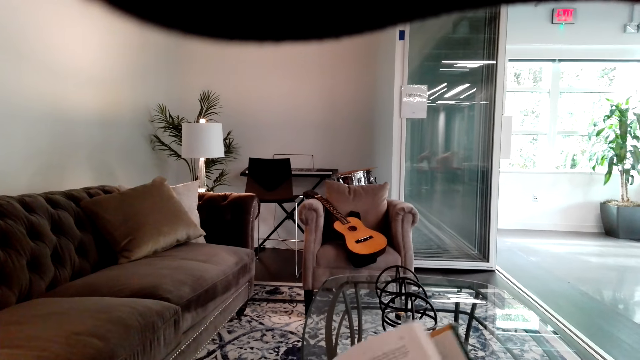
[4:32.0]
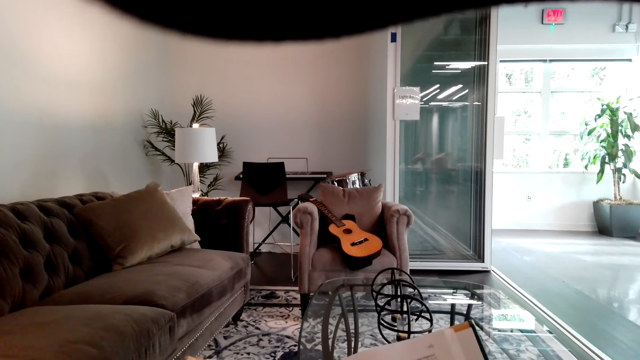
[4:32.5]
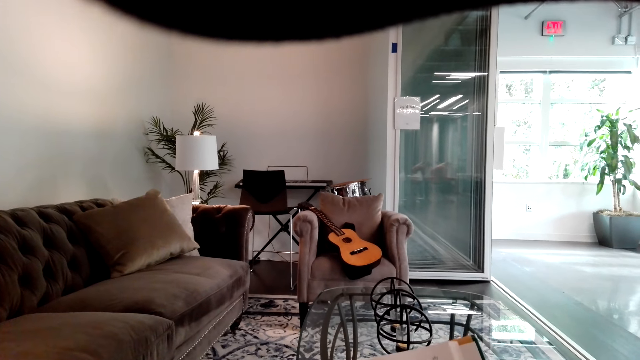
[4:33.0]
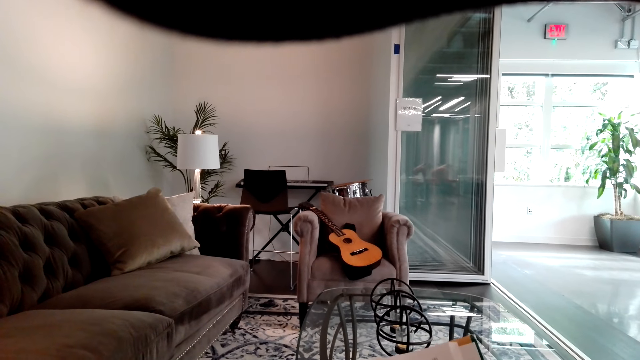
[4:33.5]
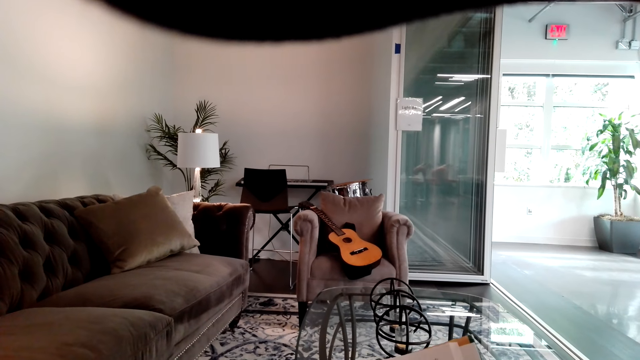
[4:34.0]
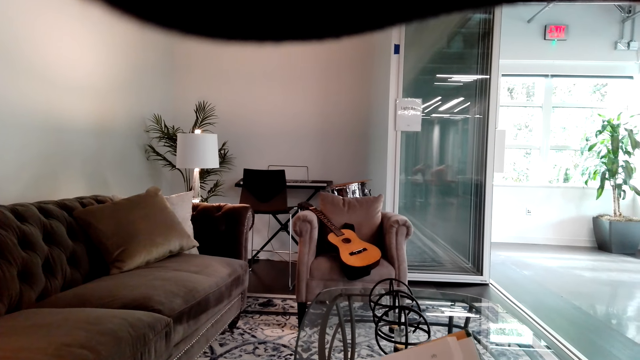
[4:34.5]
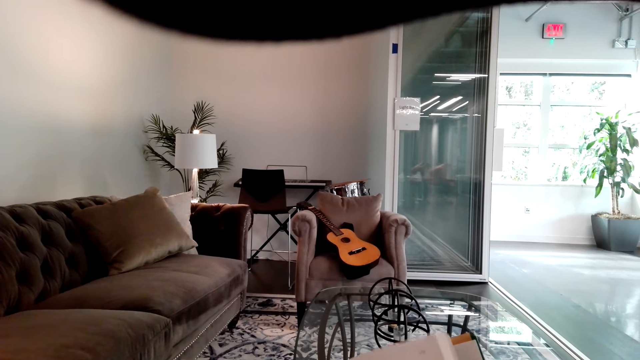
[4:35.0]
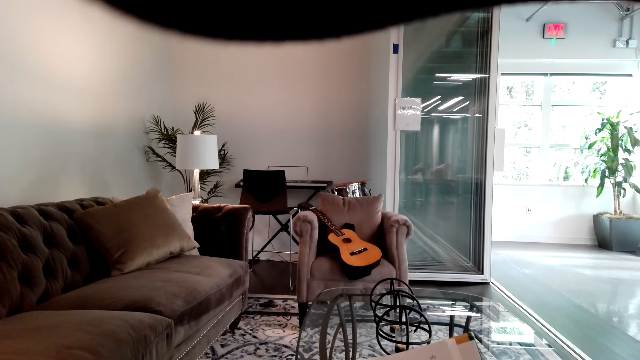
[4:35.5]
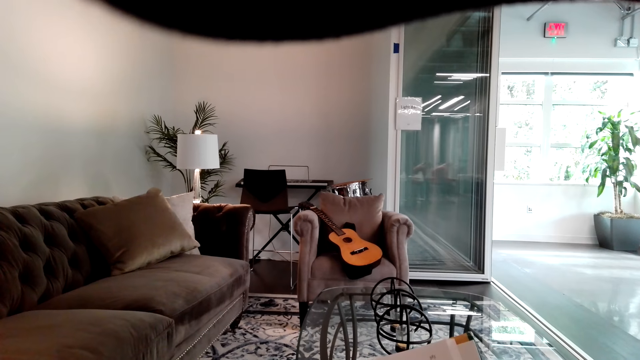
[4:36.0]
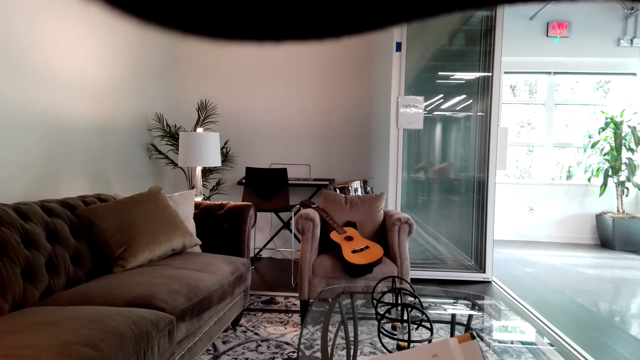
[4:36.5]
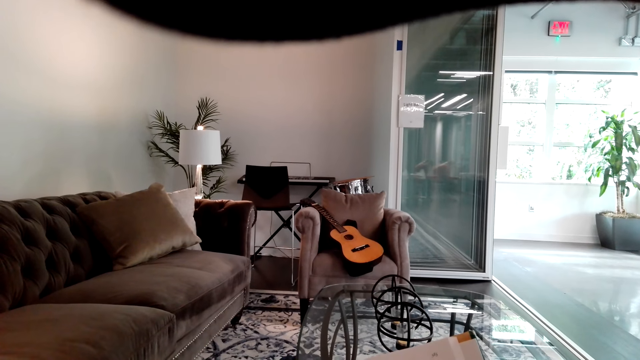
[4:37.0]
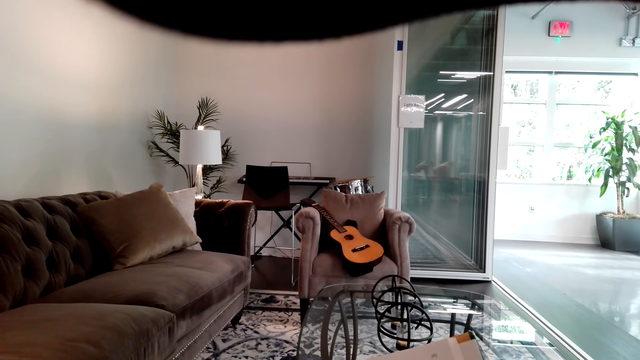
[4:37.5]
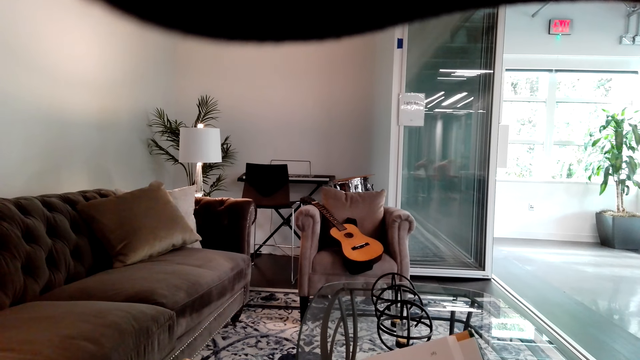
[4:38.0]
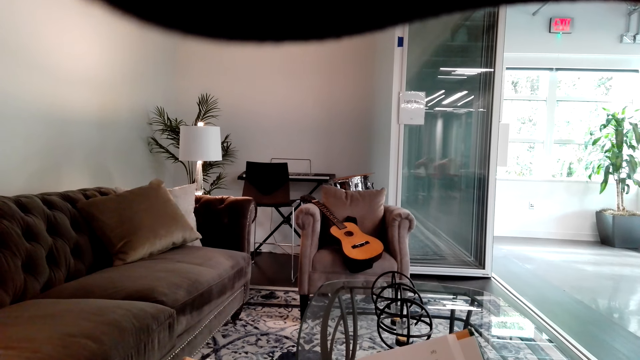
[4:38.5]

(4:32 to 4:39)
The camera wearer reads the book.

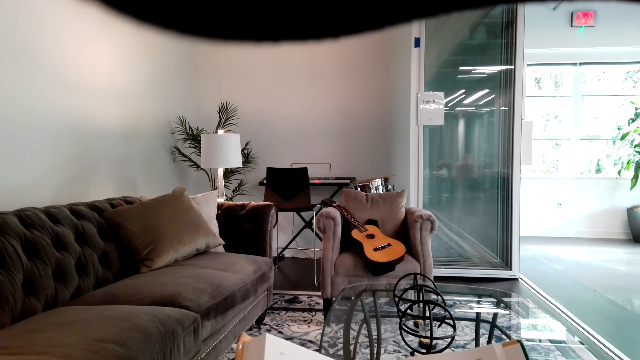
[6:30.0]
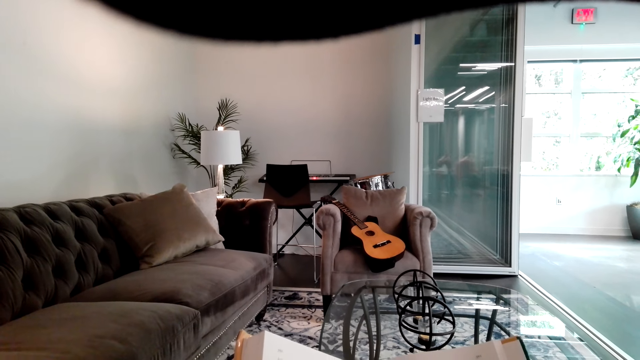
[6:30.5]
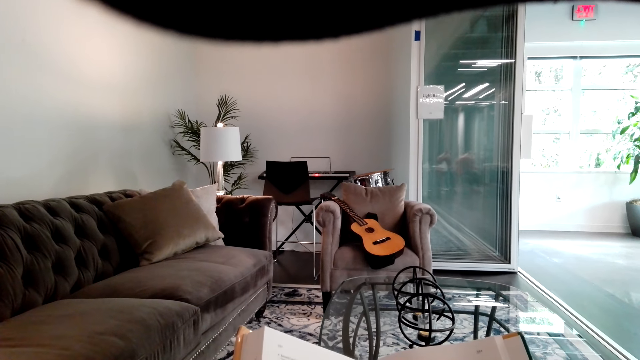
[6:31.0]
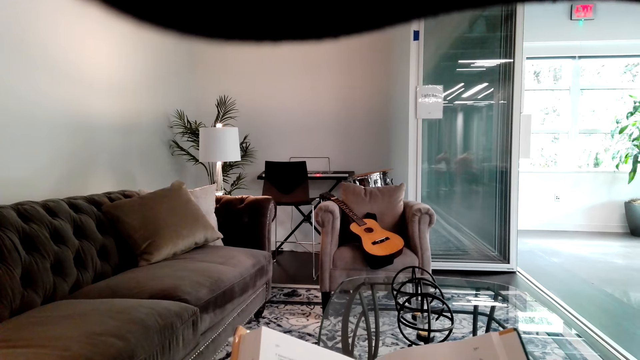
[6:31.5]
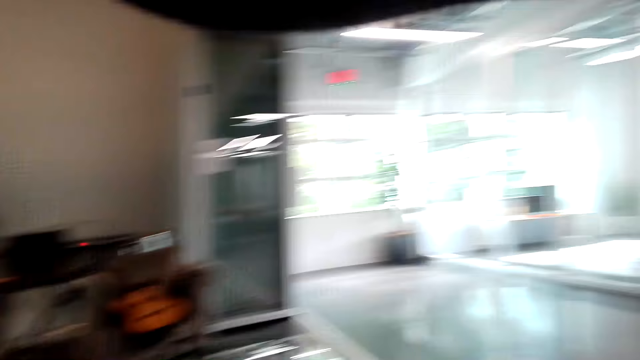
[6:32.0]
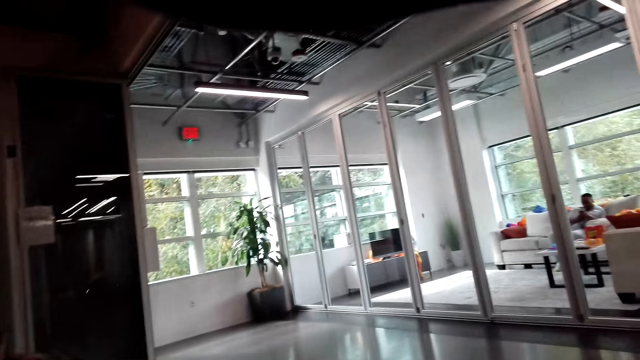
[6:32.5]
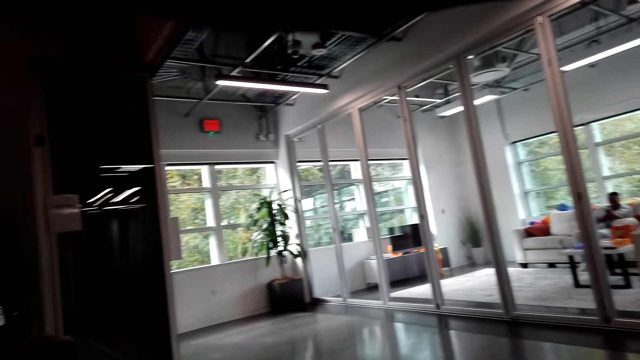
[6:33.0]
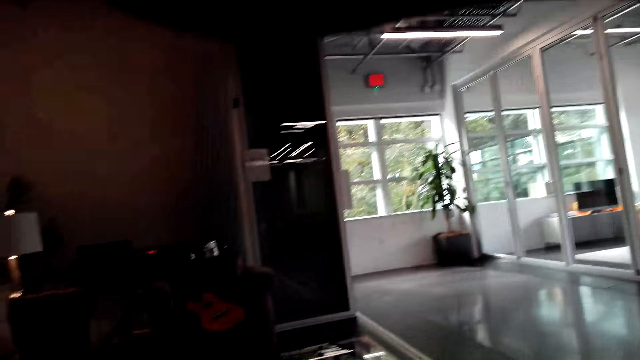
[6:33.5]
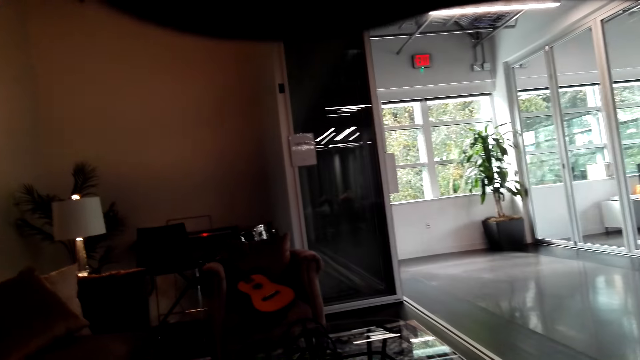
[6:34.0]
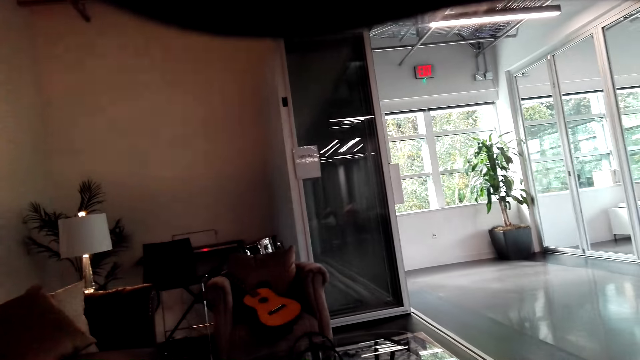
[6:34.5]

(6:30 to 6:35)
The camera wearer looks around.

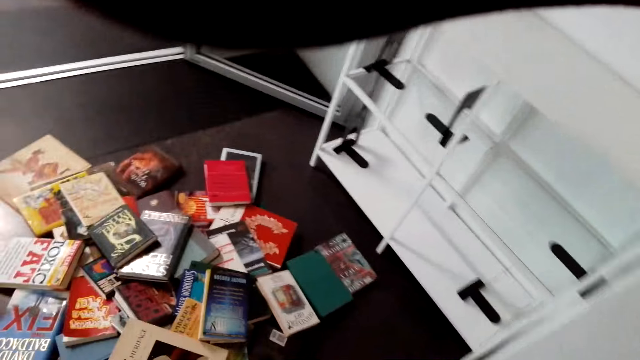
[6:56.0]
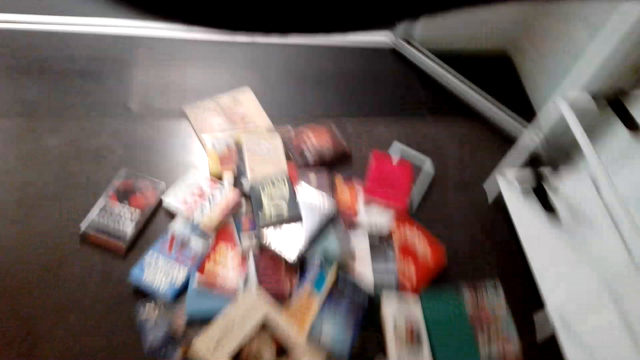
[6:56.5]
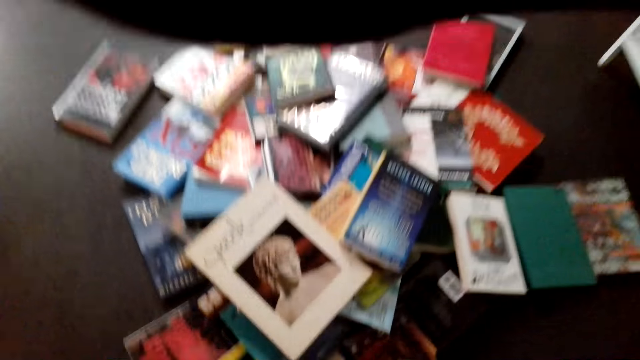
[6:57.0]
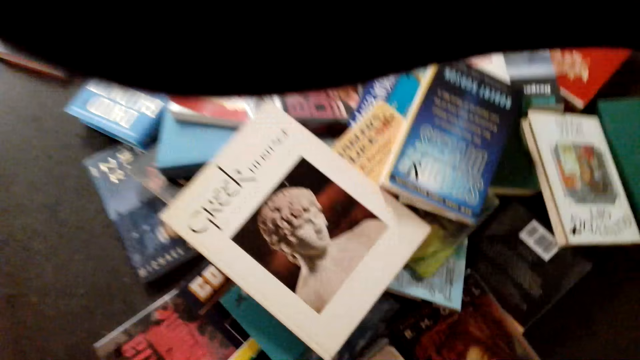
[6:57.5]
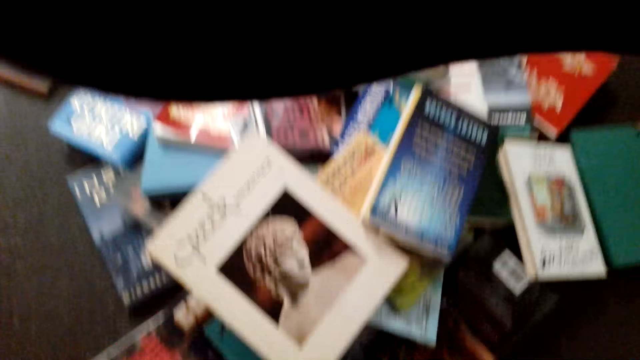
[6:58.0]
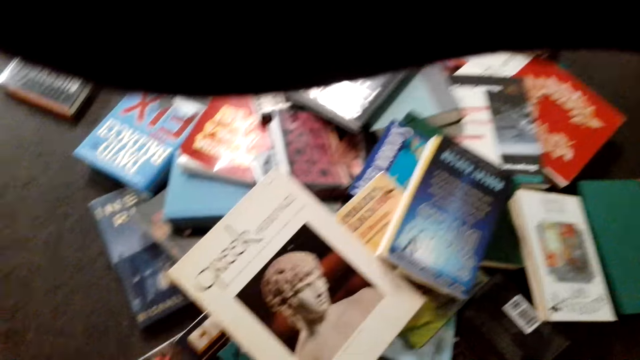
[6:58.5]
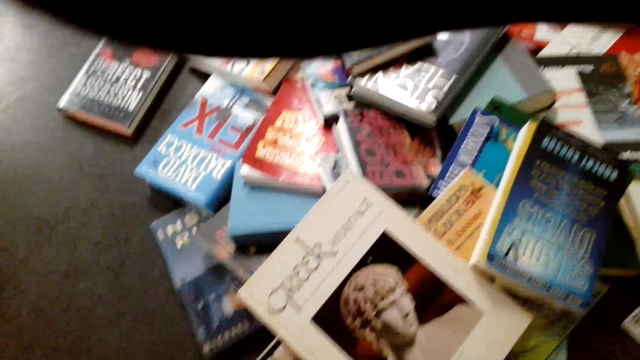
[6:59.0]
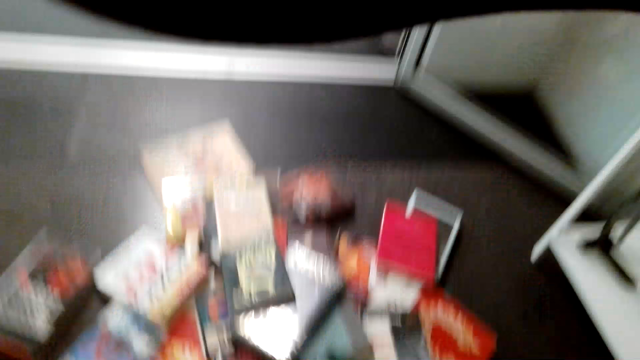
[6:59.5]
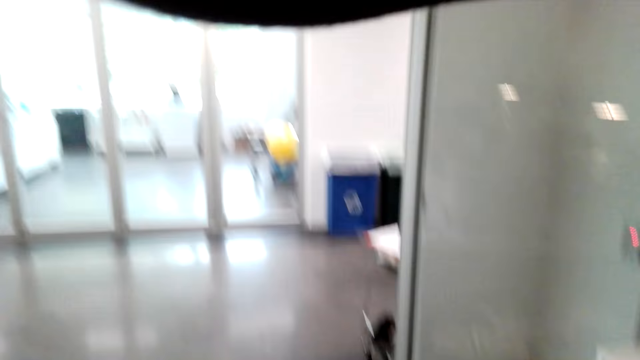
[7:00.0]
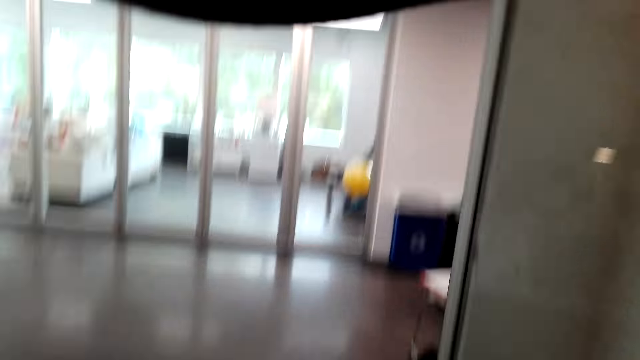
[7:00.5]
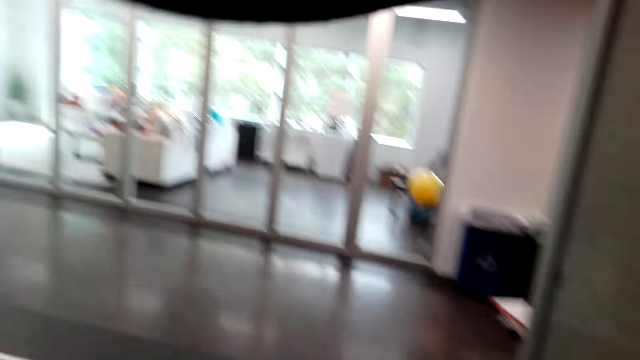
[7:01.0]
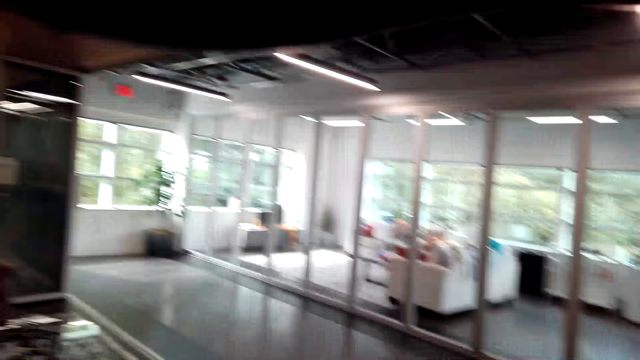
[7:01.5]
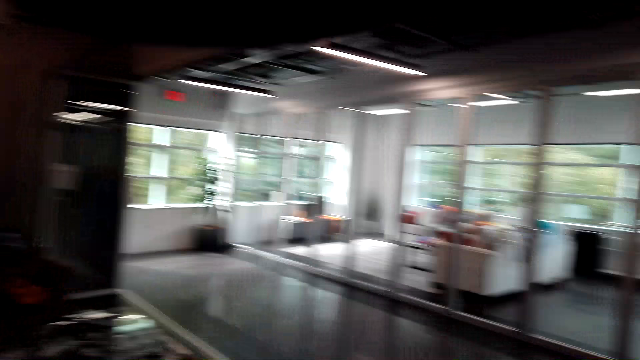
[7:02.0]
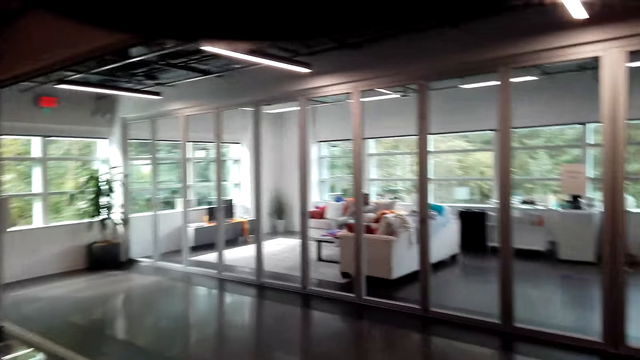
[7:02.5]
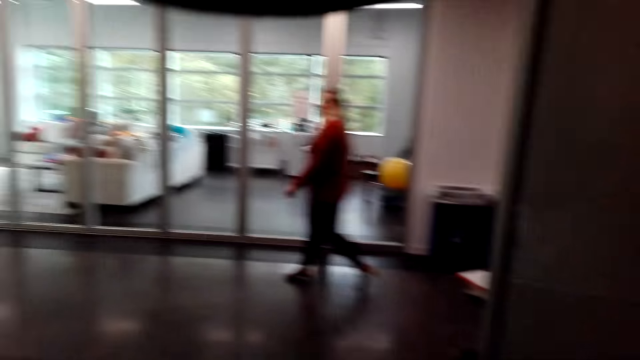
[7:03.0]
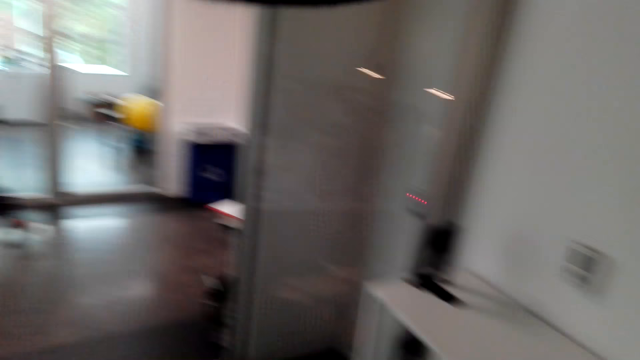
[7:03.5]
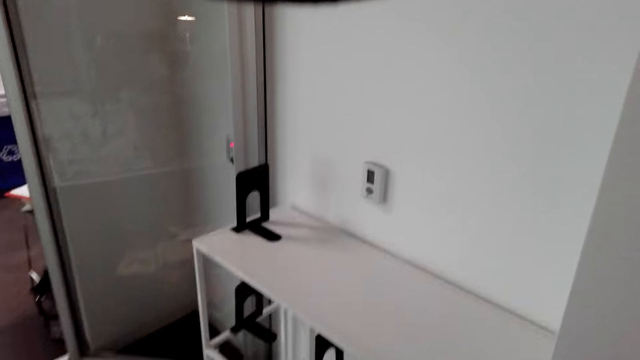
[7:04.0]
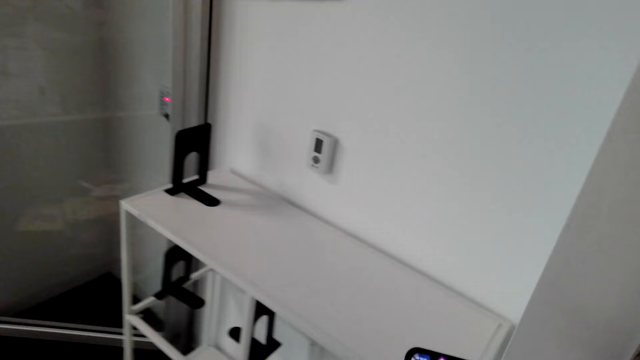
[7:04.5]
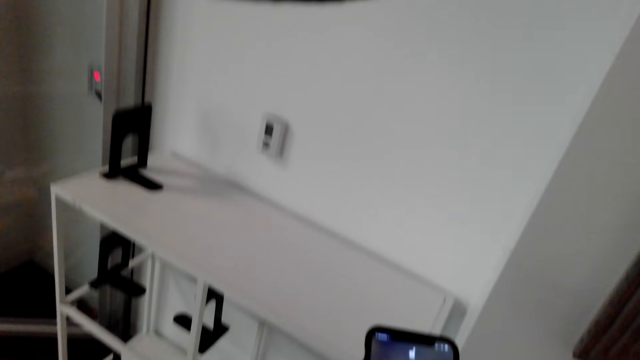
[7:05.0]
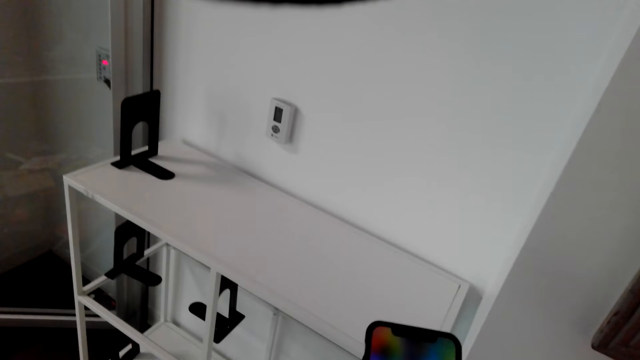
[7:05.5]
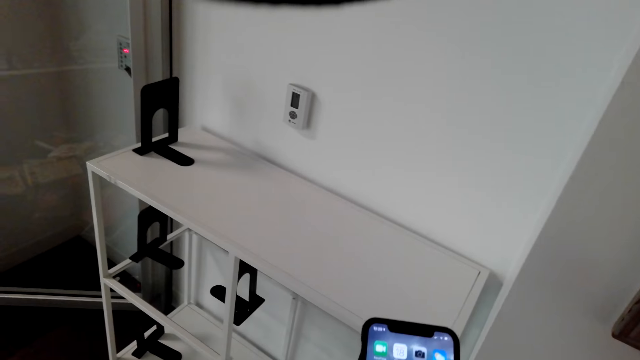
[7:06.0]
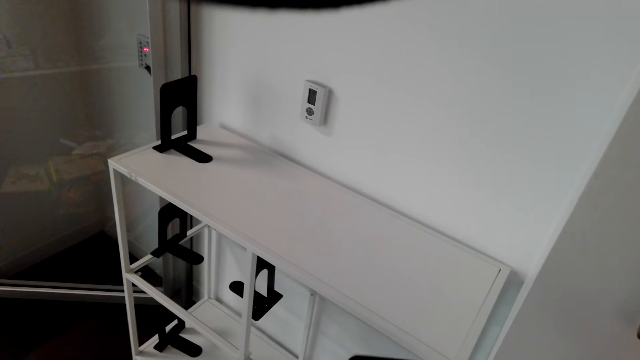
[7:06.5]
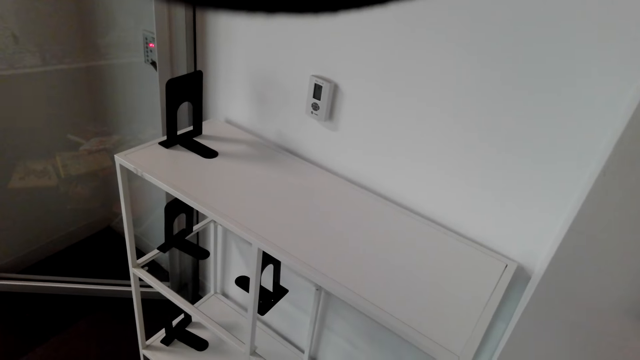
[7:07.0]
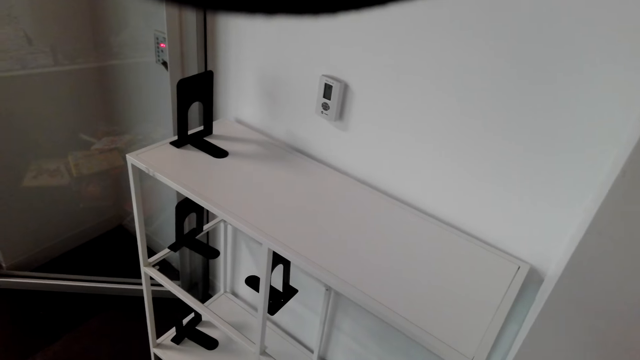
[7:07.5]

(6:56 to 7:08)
The camera wearer looks at the books on the floor. They look around. They hold the phone. They read a book.
